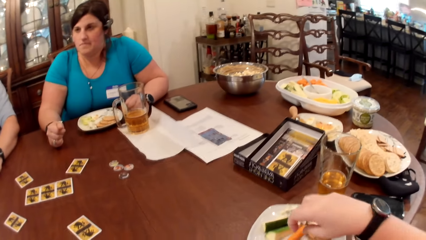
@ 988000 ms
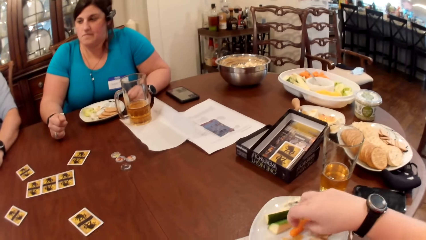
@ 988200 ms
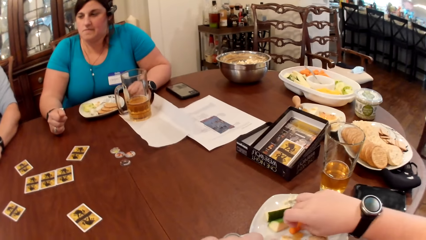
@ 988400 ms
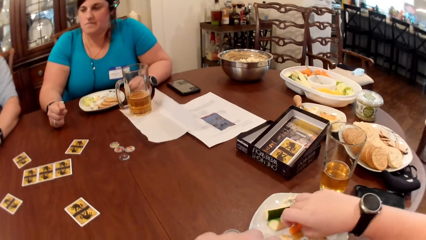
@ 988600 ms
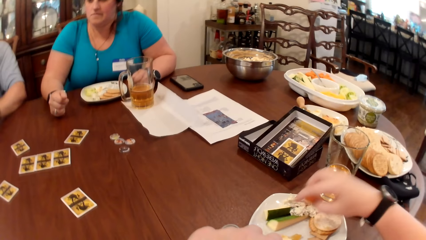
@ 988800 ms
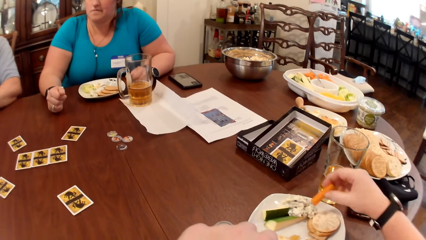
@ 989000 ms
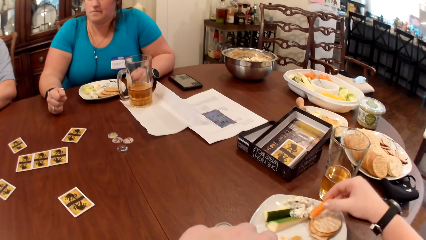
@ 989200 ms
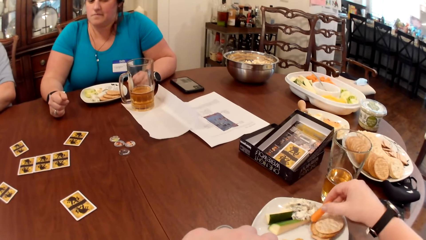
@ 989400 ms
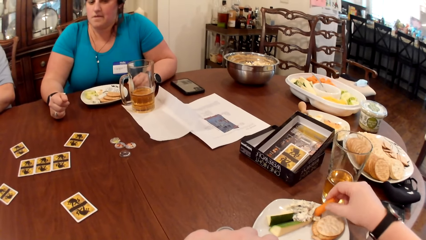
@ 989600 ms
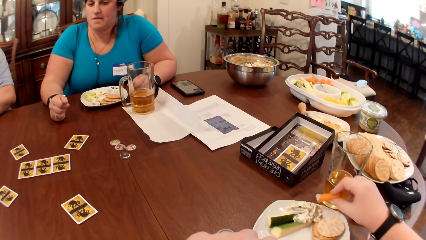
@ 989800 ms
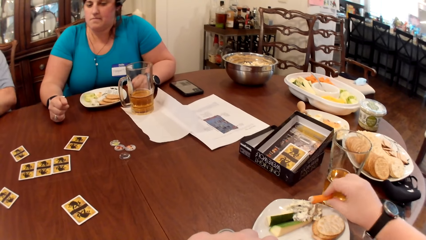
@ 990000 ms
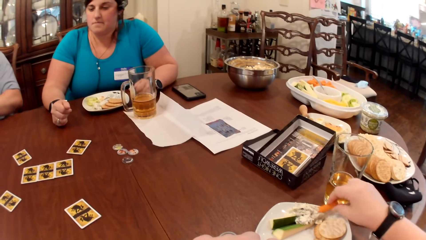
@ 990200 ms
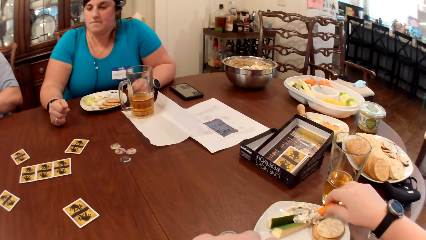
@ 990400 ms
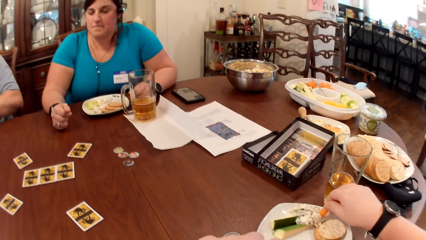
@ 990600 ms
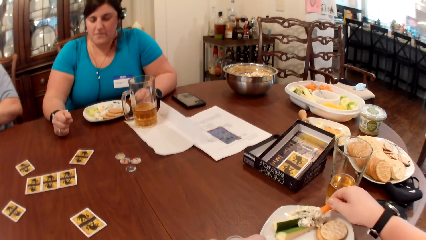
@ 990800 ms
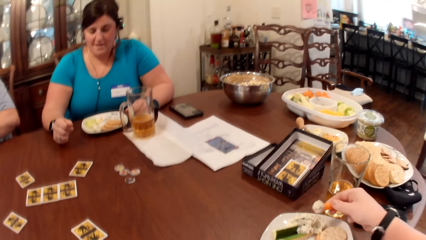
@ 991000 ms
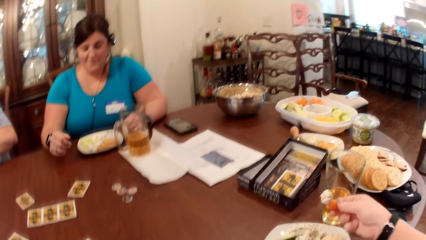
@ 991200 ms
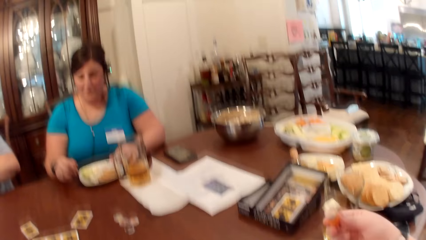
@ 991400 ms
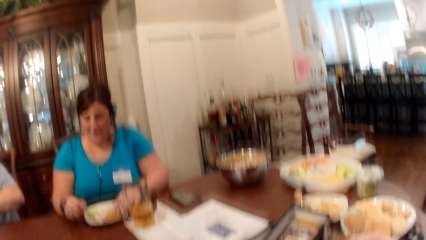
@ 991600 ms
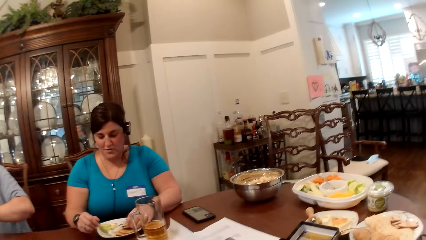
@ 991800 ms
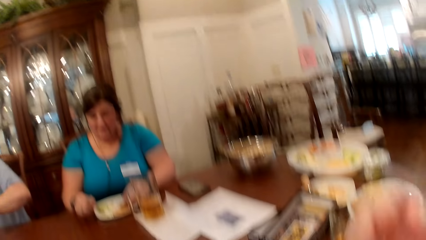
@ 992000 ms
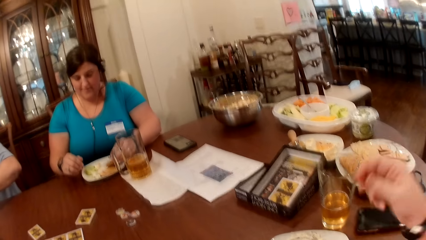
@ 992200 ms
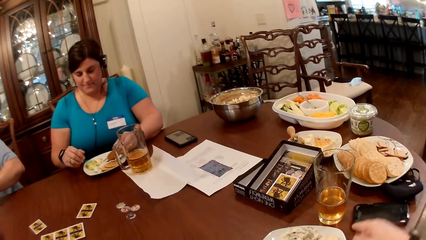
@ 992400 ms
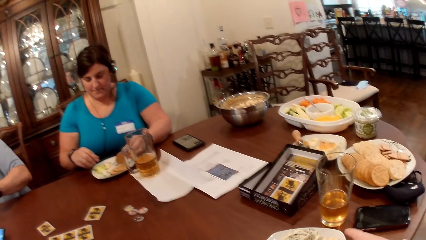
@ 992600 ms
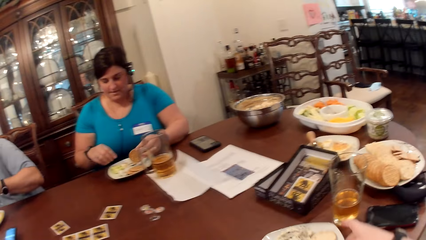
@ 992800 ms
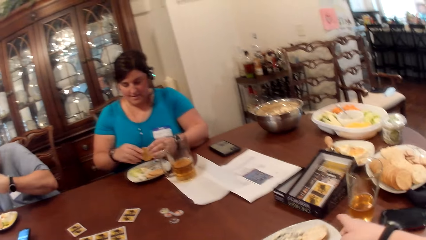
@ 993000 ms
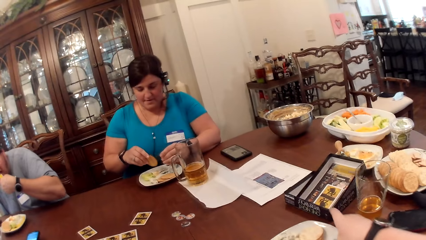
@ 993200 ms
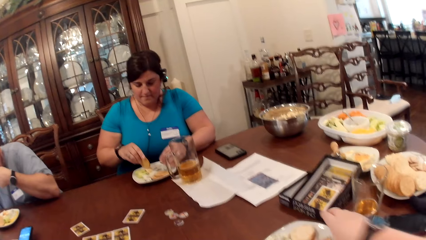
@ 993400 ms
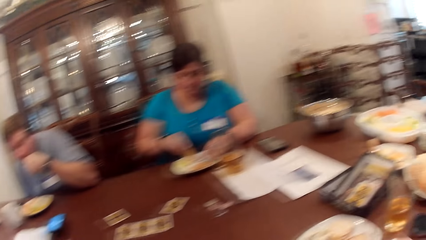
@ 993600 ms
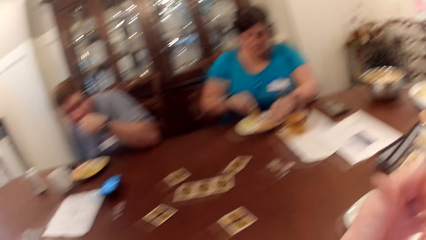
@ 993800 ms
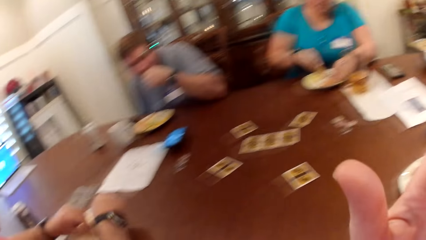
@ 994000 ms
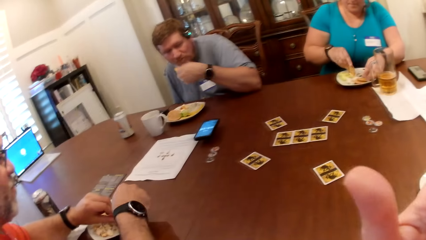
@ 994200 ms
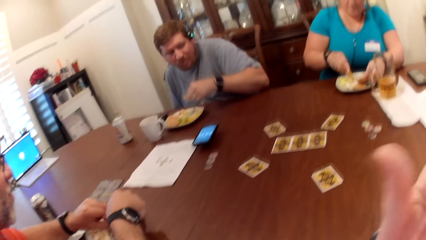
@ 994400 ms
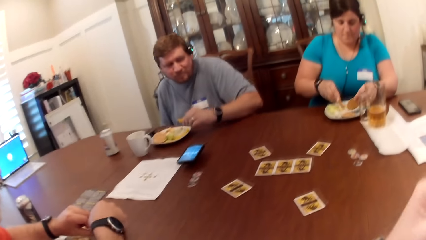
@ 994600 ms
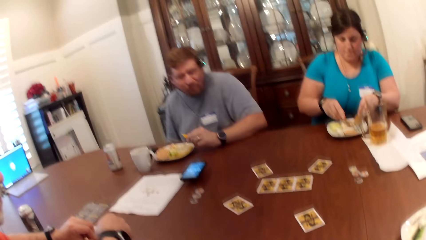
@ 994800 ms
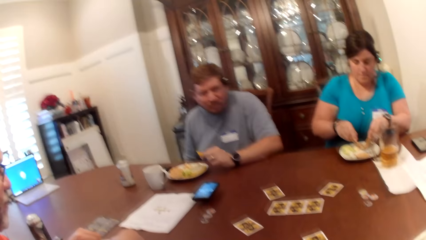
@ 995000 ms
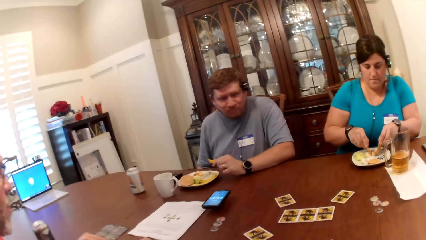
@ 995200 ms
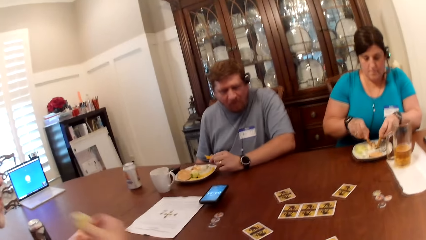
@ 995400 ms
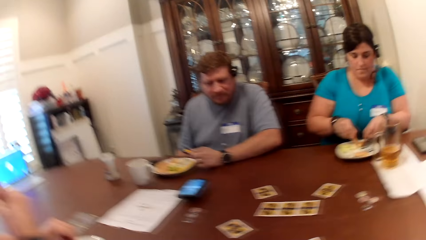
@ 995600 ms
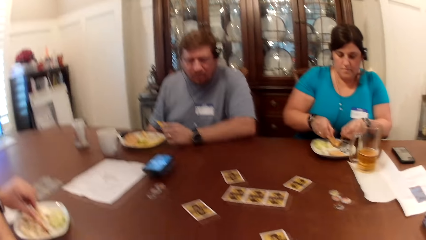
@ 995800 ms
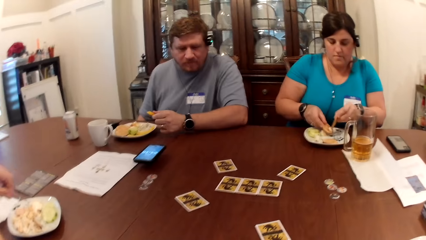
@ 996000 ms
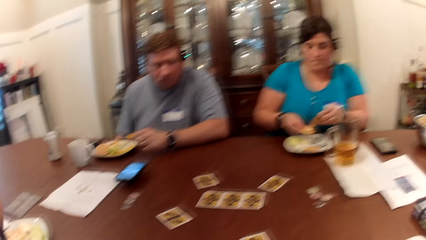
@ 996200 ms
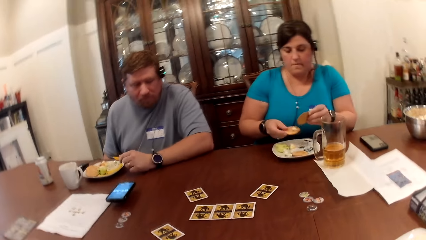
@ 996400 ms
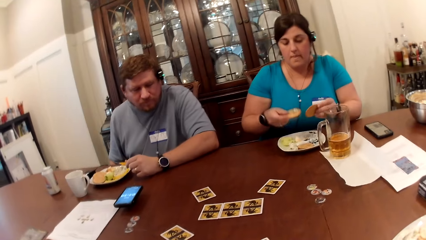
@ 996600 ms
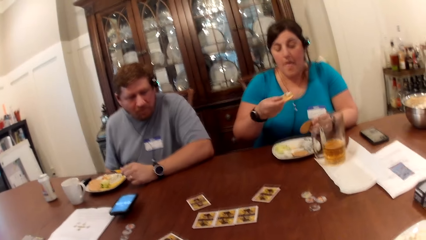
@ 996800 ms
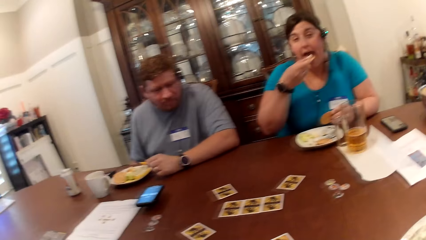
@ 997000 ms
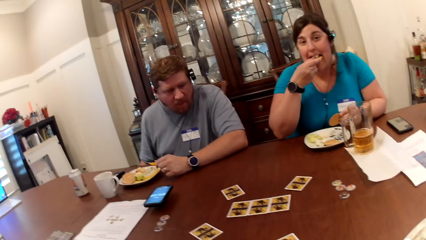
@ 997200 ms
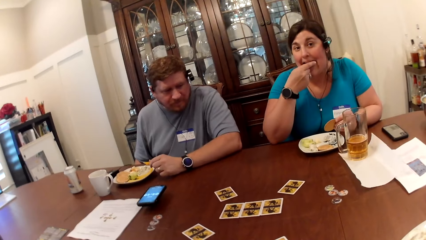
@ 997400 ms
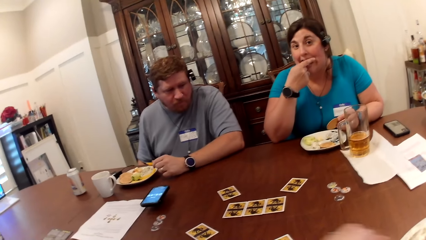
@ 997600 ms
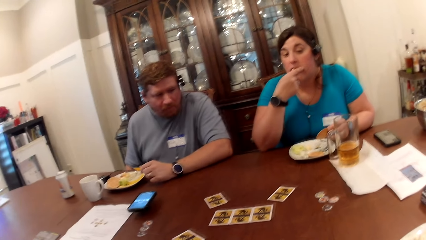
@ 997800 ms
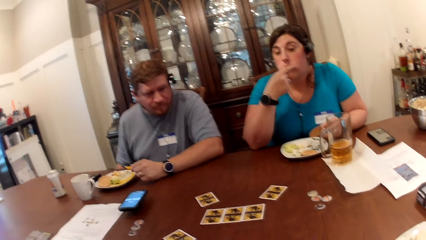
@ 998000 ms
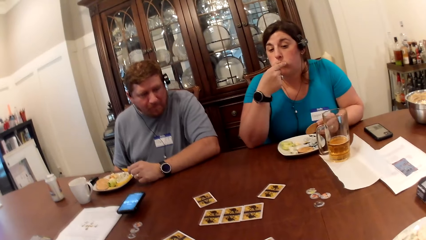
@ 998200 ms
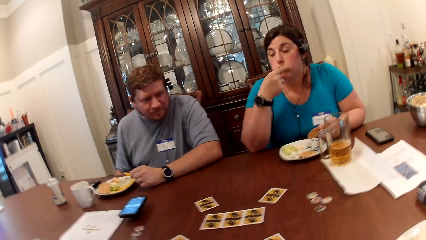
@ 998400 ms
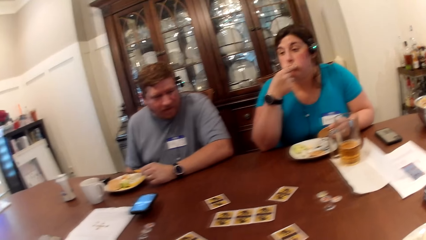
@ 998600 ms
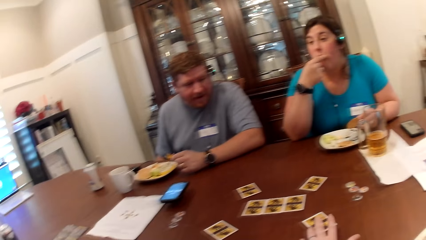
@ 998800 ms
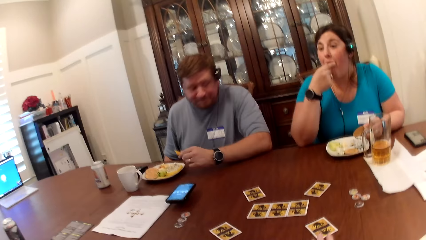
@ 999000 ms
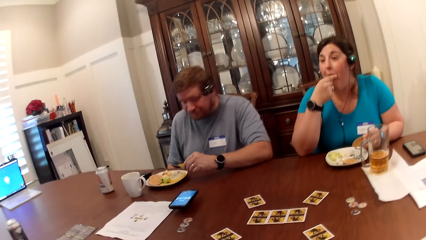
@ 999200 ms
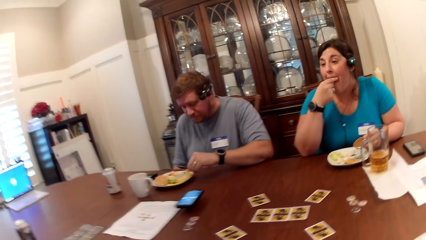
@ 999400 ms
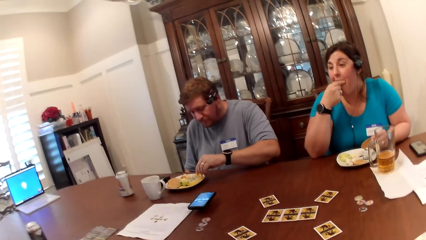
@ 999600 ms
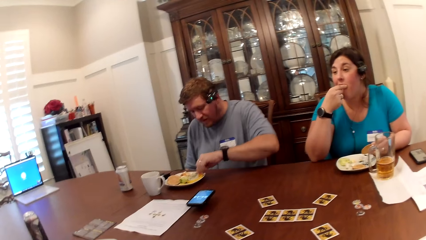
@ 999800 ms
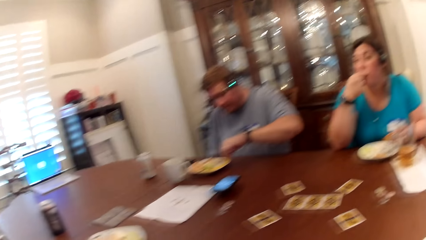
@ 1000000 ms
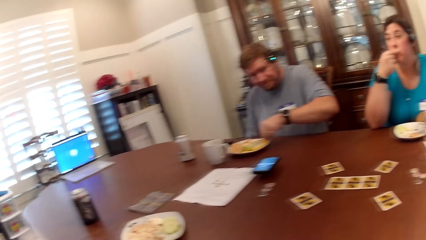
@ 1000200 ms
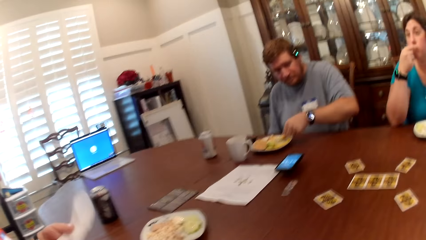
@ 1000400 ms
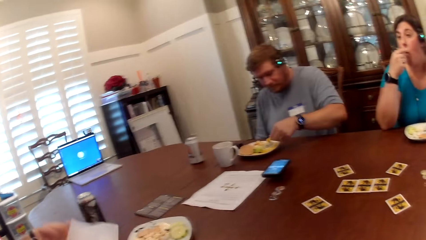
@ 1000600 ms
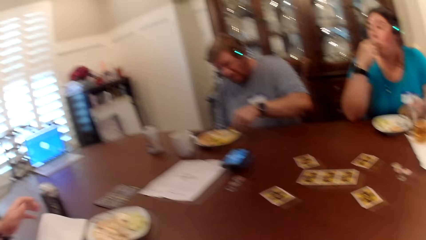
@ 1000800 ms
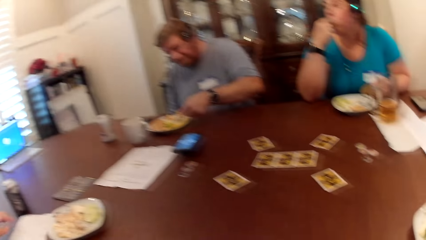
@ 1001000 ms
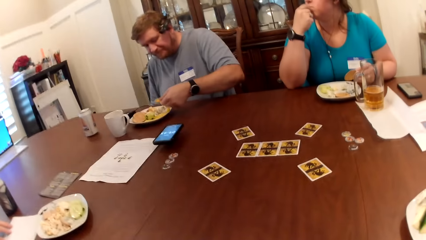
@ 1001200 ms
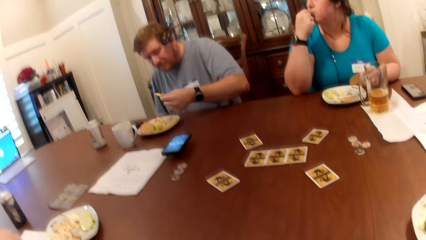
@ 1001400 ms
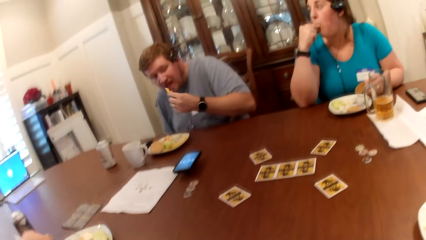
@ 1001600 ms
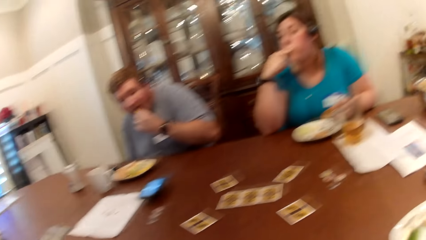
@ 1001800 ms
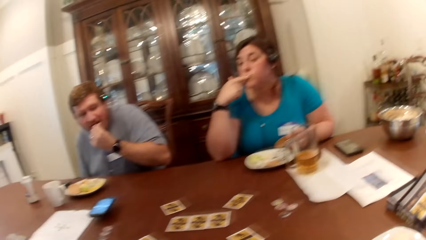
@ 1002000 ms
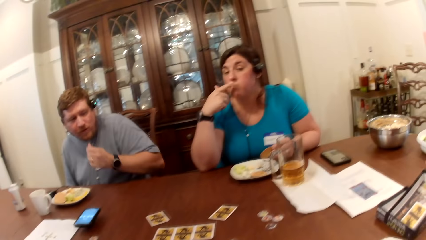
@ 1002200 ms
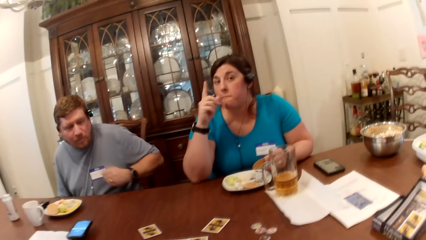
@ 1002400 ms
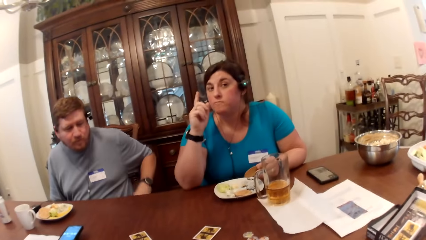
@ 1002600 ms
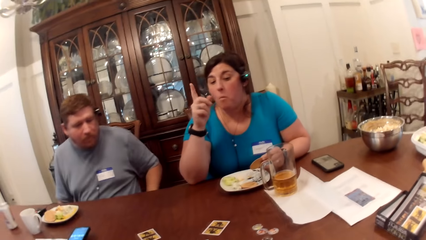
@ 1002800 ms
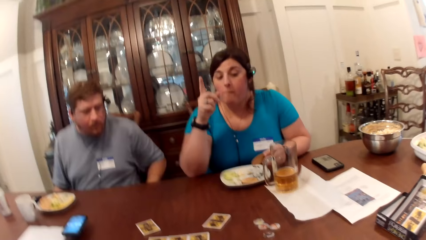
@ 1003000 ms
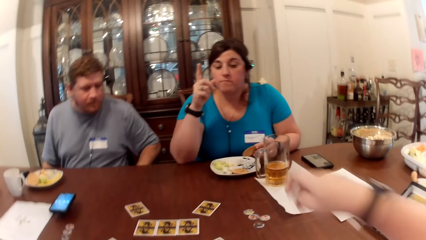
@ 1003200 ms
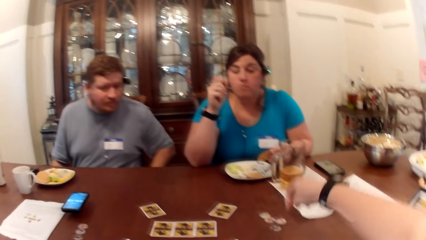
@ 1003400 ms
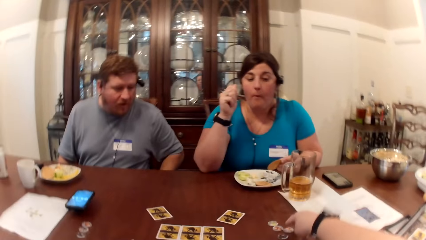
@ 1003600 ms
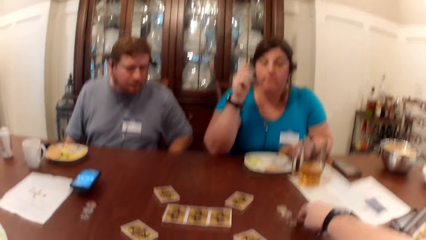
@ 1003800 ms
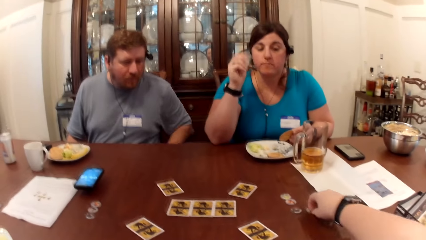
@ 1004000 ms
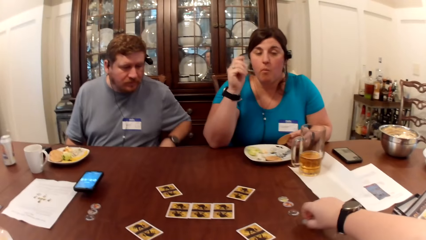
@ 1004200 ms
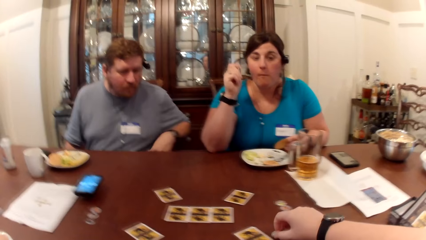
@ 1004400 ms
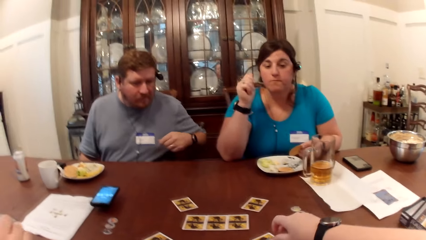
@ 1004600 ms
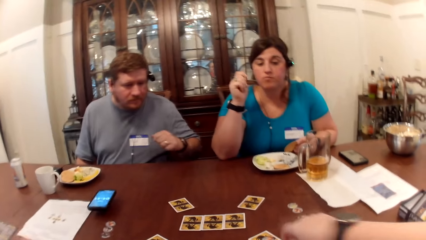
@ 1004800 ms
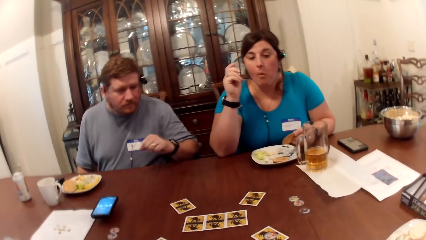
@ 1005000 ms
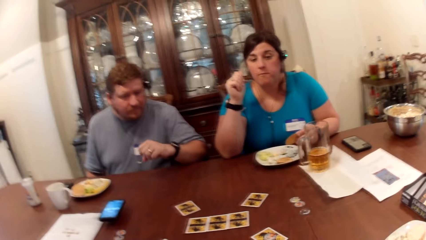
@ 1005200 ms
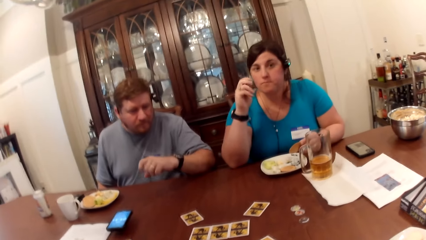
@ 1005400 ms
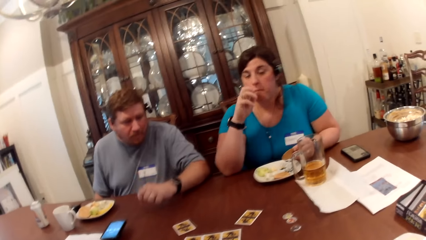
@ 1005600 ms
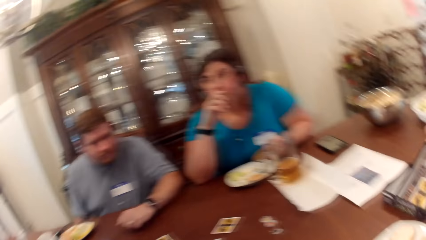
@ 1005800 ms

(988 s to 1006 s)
The camera wearer dips a chip in her right hand into a dip on a plate on the dining table. A woman picks a cookie from the plate on the dining table with her left hand. The camera wearer eats the chip in her right hand. The woman passes the cookie in her left hand to her right hand. A man eats a chip in his left hand. The camera wearer looks around. The woman puts the cheese on cookies with both hands. Another man eats a chip in his right hand. The woman eats the cookie in her right hand. The other man places a kitchen napkin on the dining table with his right hand. The first man eats a chip in his left hand. The camera wearer moves game chips on the dining room table with her right hand.
